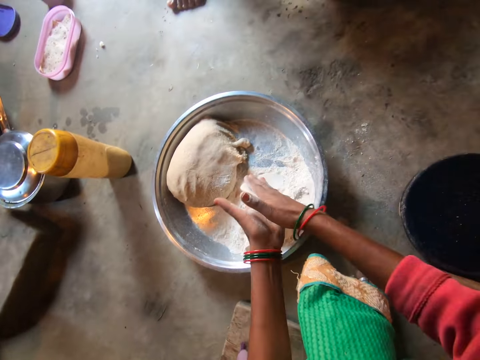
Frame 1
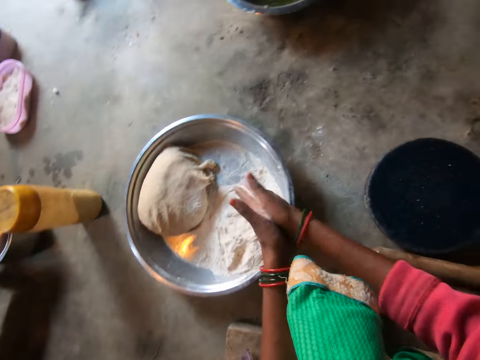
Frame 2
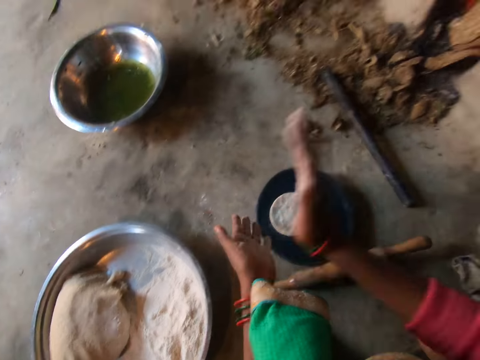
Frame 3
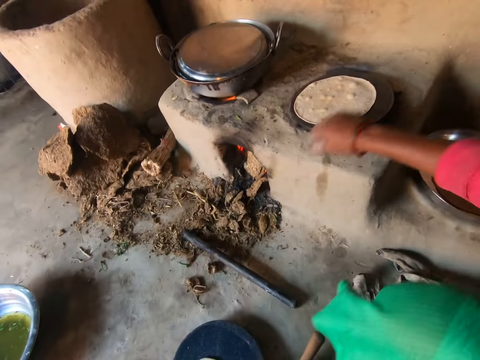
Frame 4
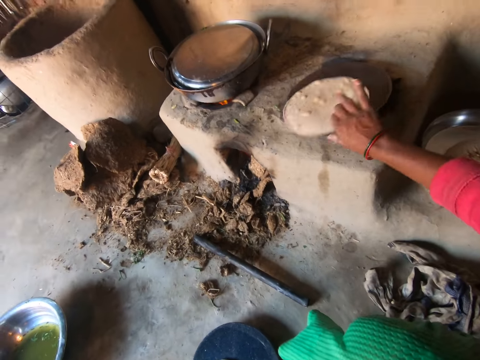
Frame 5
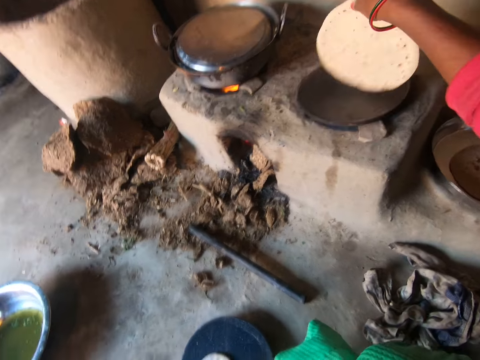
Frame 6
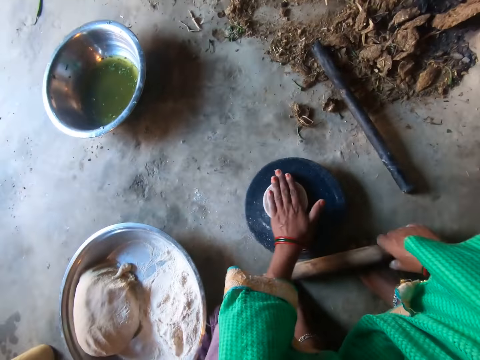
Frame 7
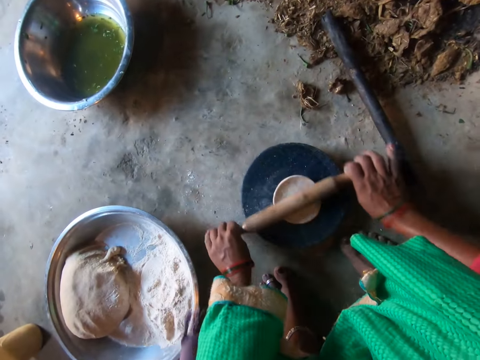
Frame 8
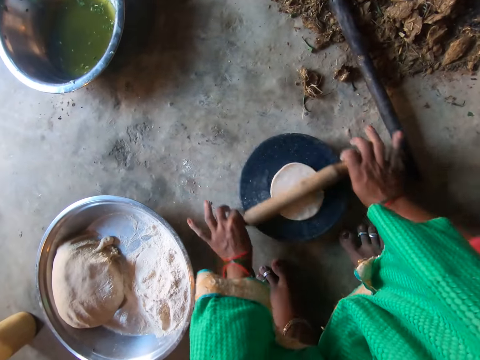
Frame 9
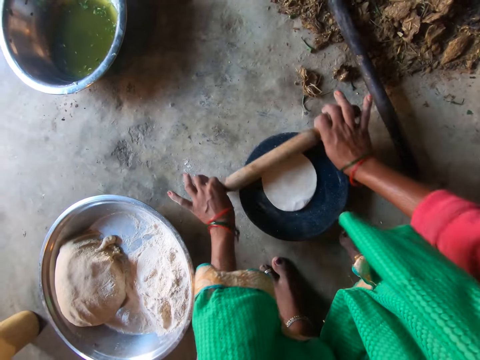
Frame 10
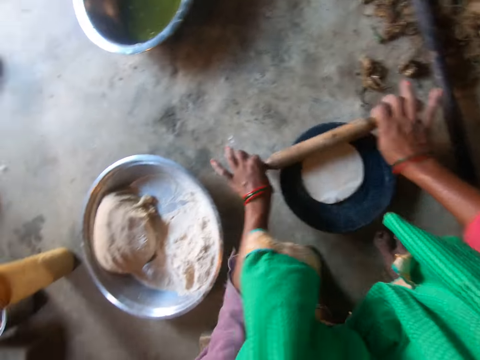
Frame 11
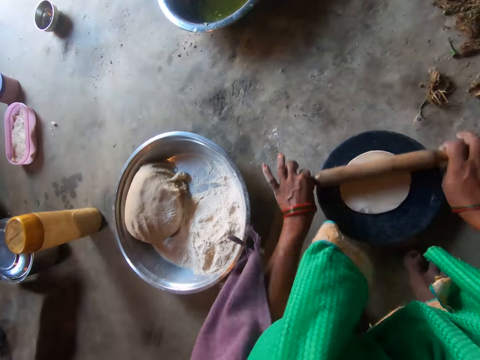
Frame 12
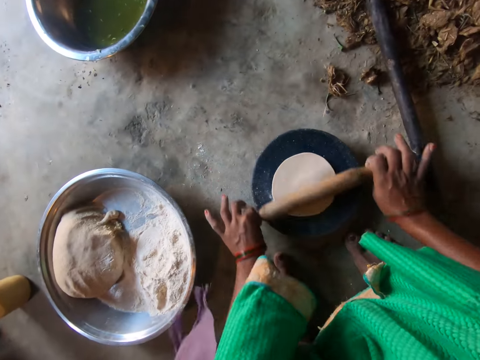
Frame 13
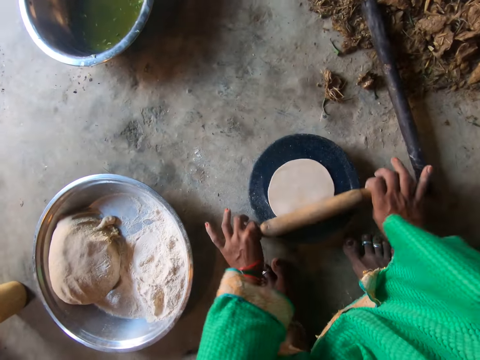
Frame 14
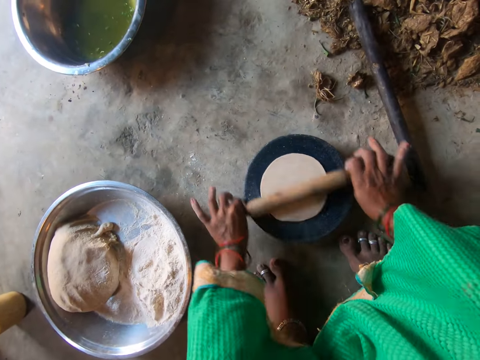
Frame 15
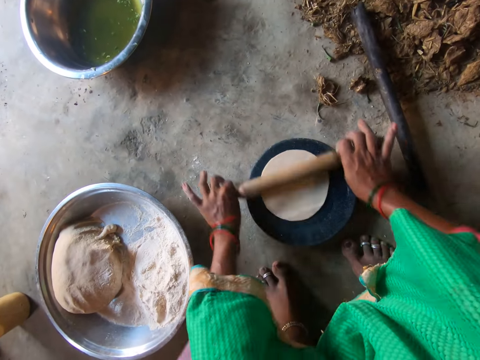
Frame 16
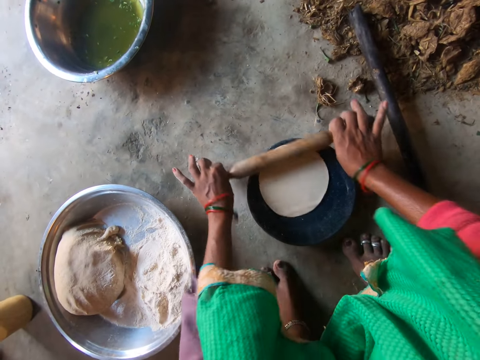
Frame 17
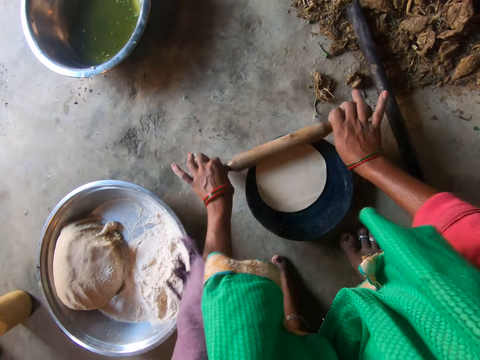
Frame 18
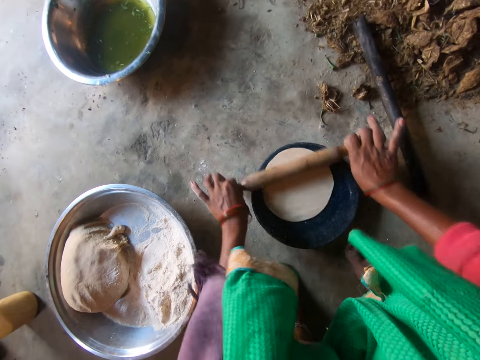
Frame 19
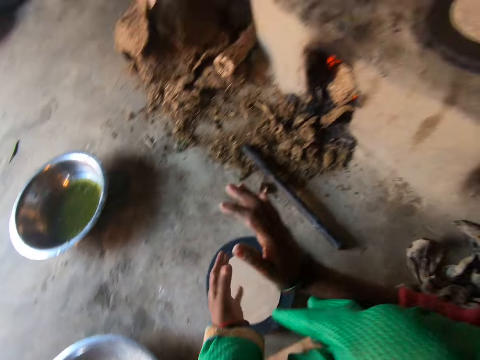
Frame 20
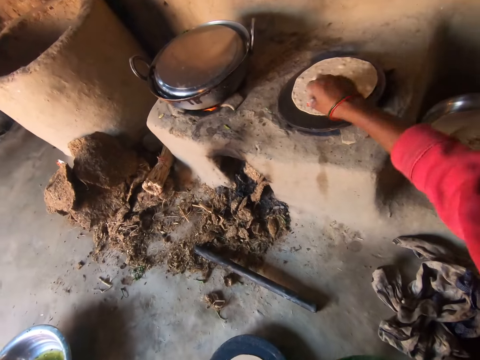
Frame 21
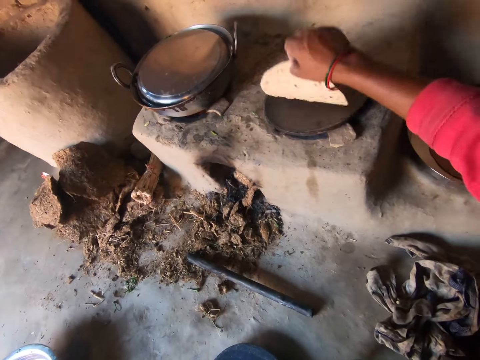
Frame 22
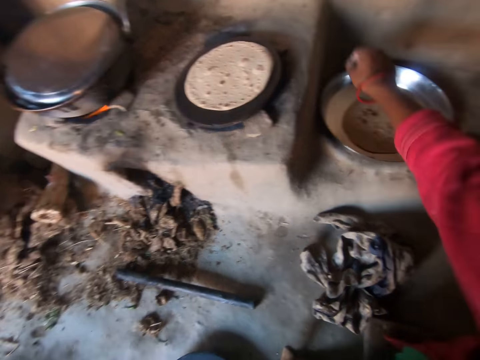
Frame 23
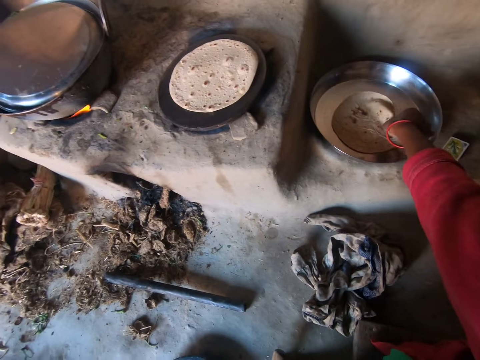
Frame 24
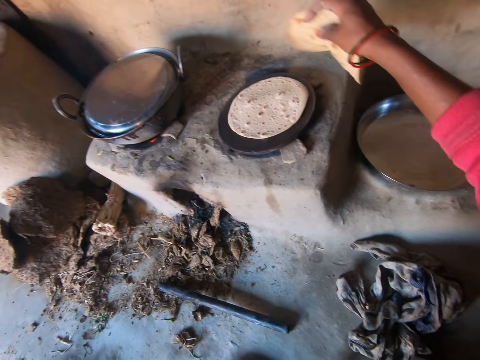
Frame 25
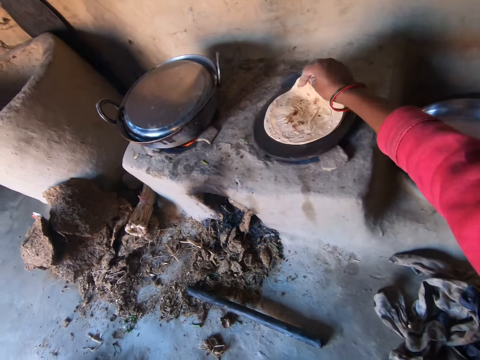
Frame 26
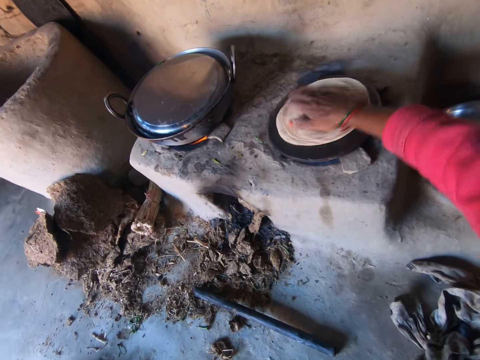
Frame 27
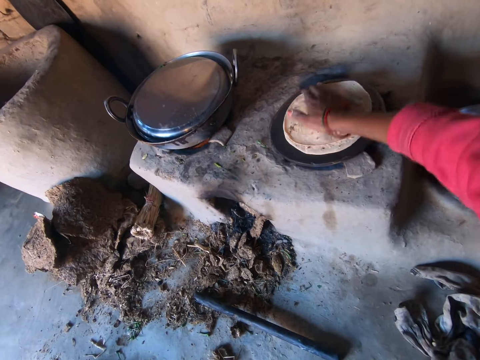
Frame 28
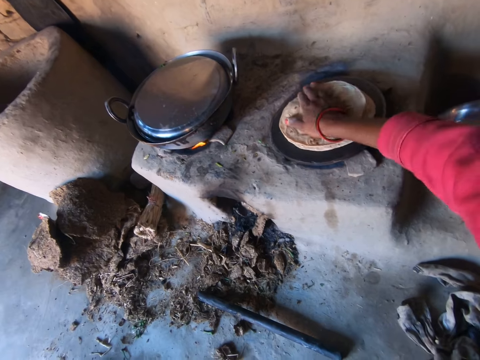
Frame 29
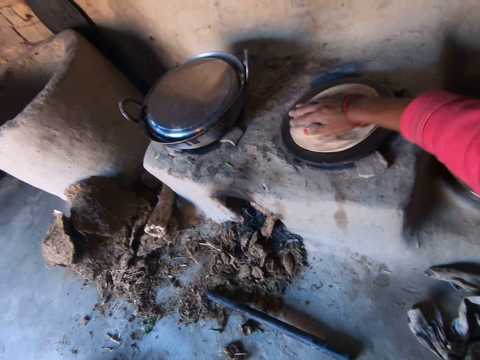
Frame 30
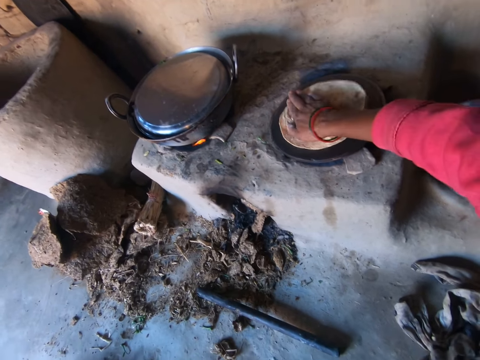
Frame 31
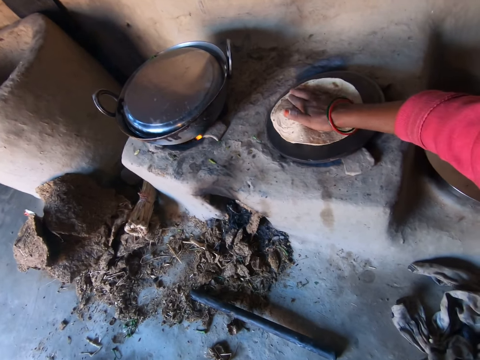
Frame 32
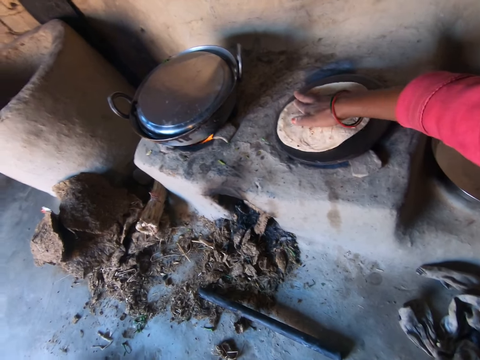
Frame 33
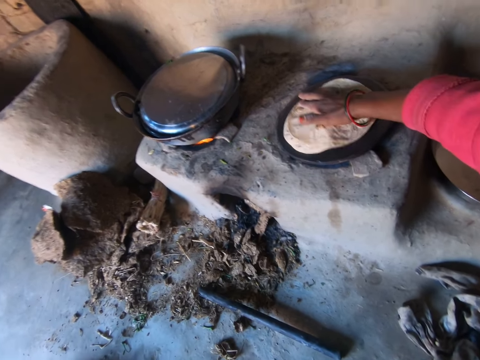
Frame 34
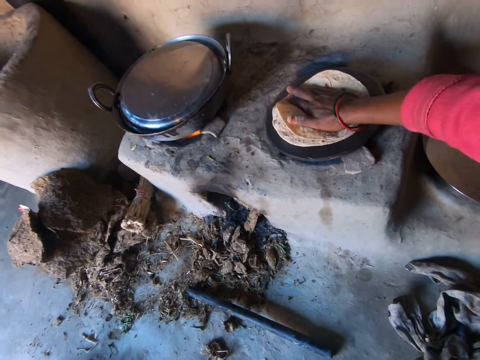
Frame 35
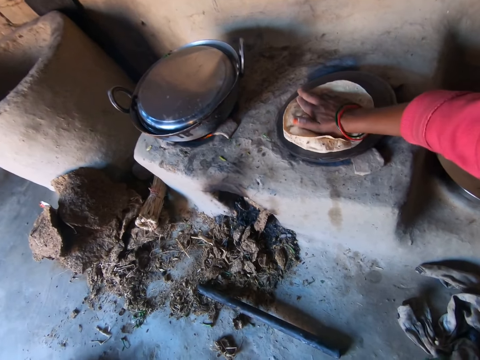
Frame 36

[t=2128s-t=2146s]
The camera wearer flattens the dough with her hands. She drops the dough in her hands on the board on the floor. She claps her hands. She cooks chapati. She flips the dough on the frying-pan on the stove with her right hand. She slaps the dough on the board on the floor with her left hand. She takes the rolling-pin from the floor with her right hand. She holds the rolling-pin in both hands. She flattens the dough on the board on the floor with the rolling-pin in her hands. A woman converses with the camera wearer. The camera wearer claps her hands. She flips the dough on the frying-pan on the stove with her right hand. She picks the pancake from the tray on the floor with her right hand. She places the pancake in her right hand on the dough on the frying-pan on the stove. She adjusts the pancake on the frying-pan on the stove with her right hand. She turns the dough in the frying pan.

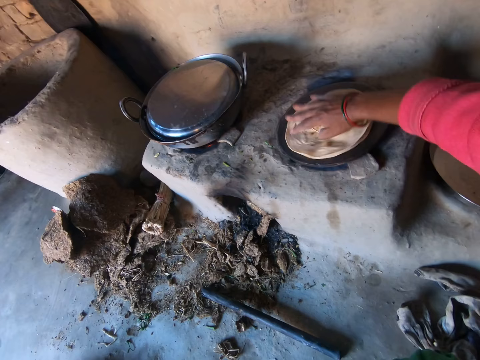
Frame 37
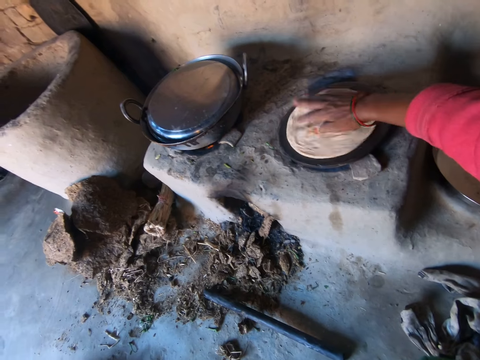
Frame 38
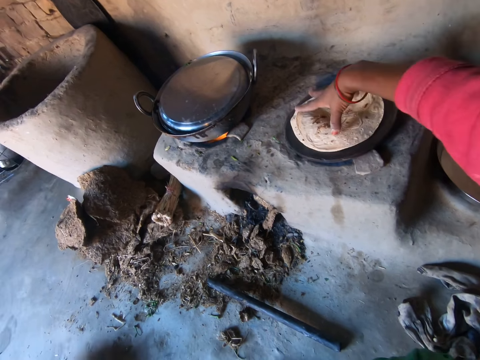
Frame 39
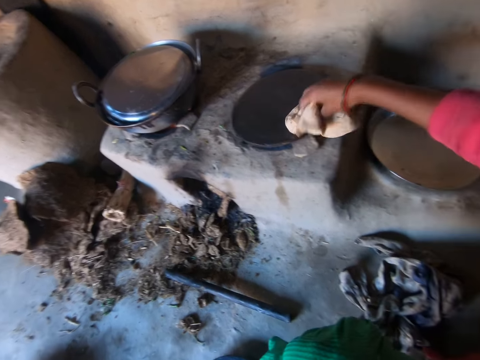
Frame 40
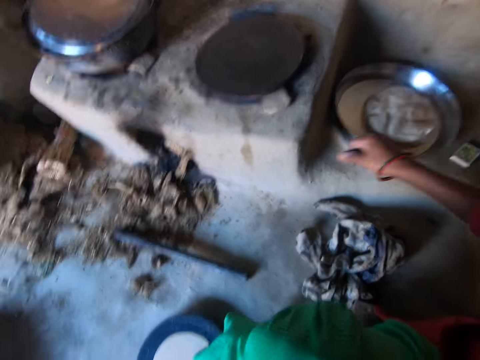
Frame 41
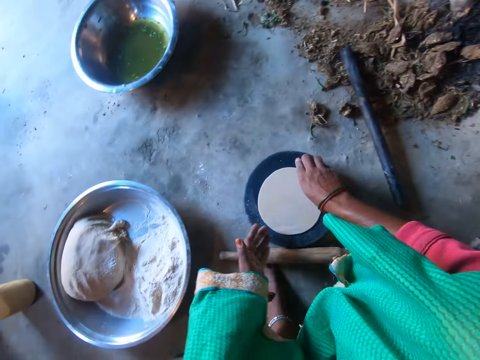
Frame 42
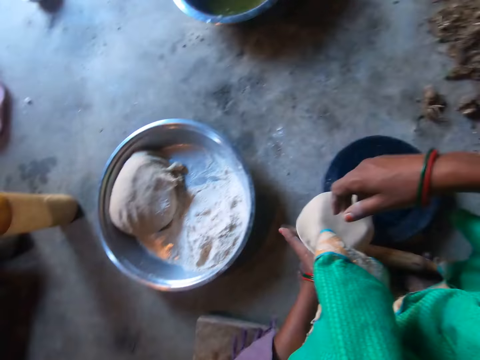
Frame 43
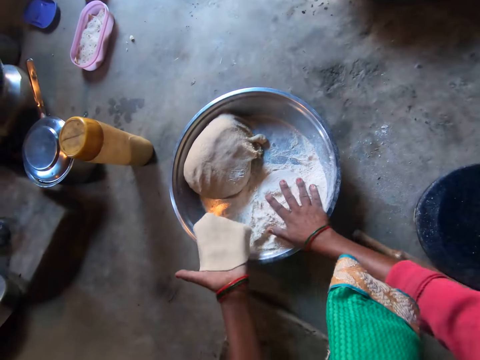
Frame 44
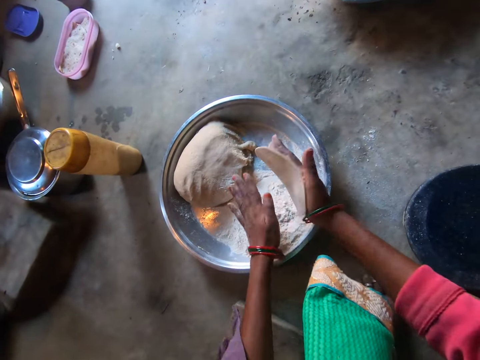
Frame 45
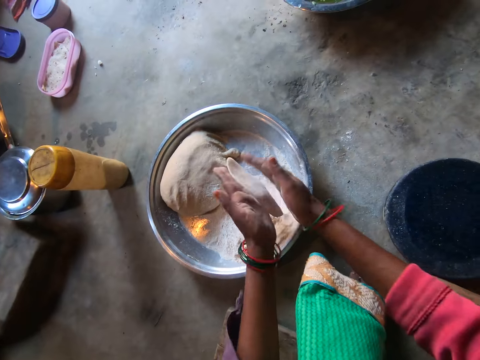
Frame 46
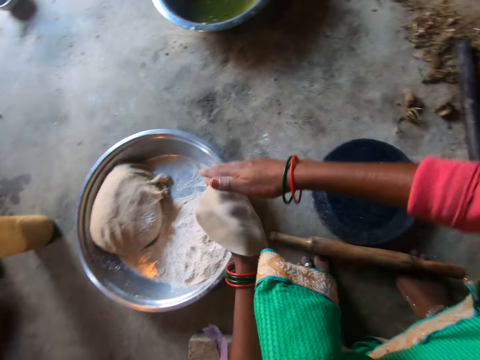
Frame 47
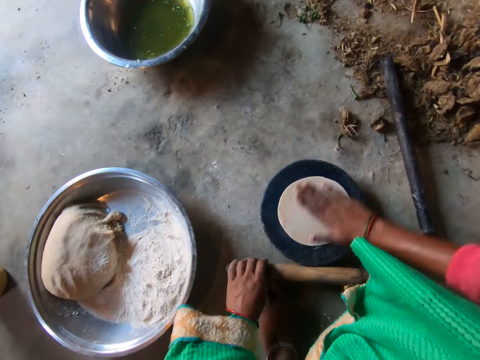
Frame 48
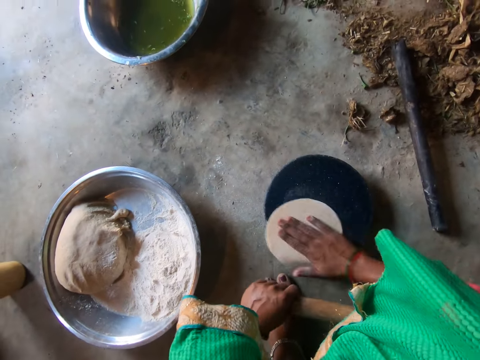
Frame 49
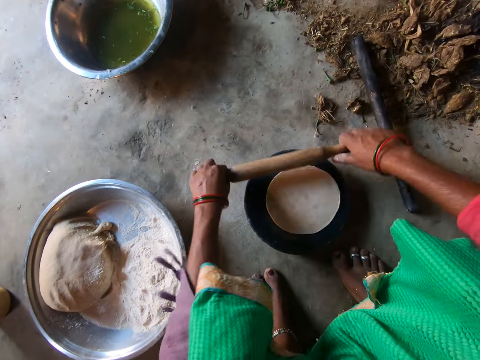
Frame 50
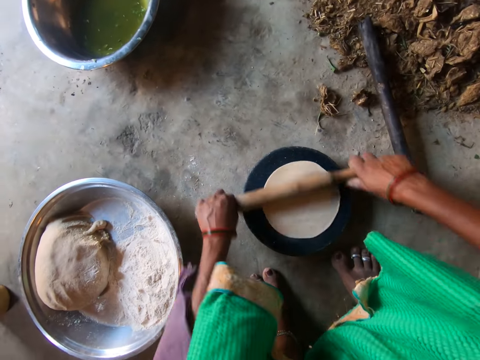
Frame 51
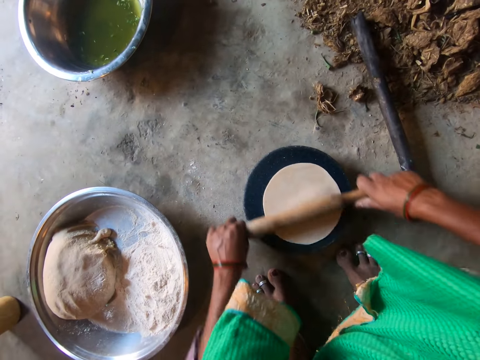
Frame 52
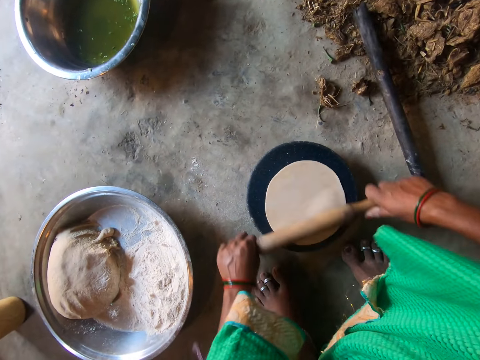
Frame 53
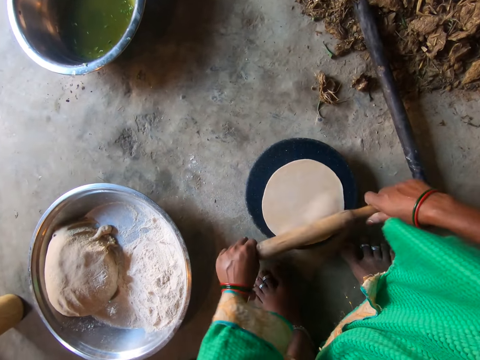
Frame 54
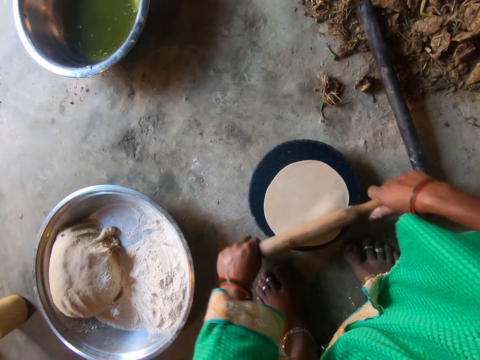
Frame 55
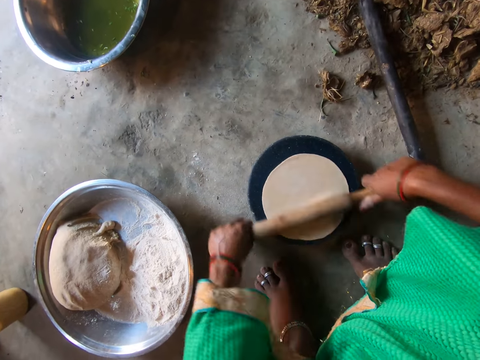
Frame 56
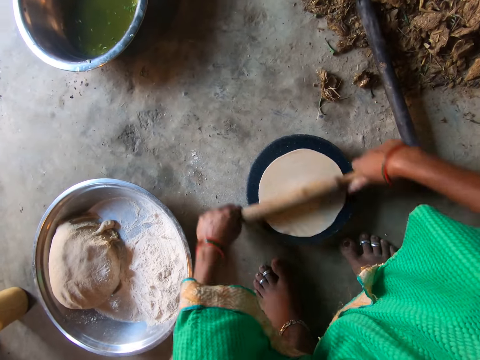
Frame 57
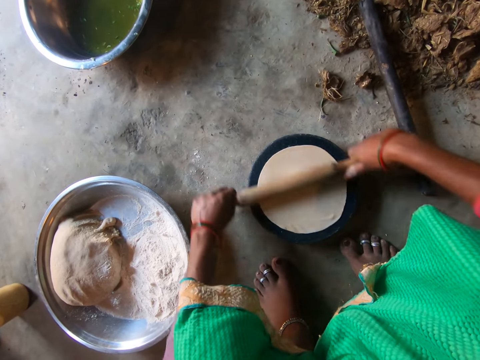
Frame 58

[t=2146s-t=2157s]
The camera wearer takes the pancake from the frying-pan on the stove with her right hand. She drops the pancake in her right hand on the tray on the floor. She takes the dough from the board on the floor with her right hand. She places the dough in her right hand on her left hand. She touches the flour on the tray of dough on the floor with her right hand. She passes the dough in her left hand to her right hand. She touches the flour on the tray of dough on the floor with her left hand. She dips the dough in the flour. She flattens the dough with her hands. She drops the dough in her left hand on the board on the floor. She slaps the dough on the board on the floor with her right hand. She picks the rolling-pin from the floor with her left hand. She flattens the dough on the board on the floor with the rolling-pin in her hands.
